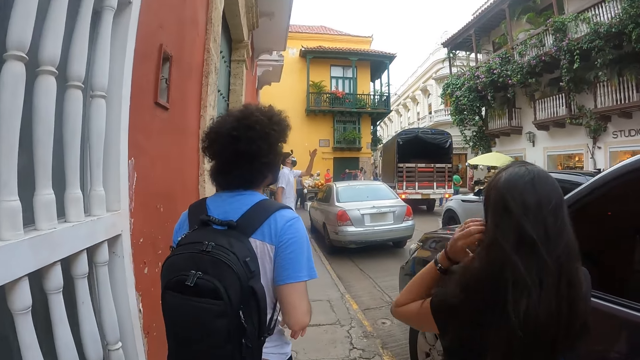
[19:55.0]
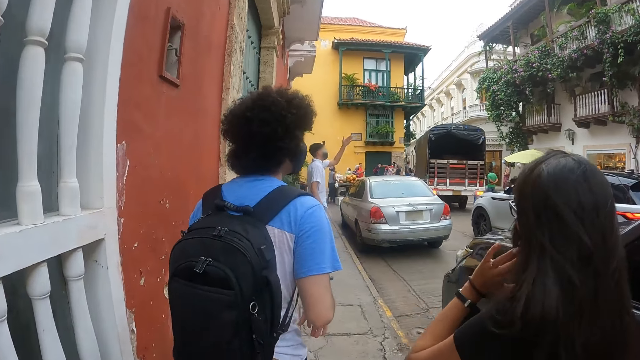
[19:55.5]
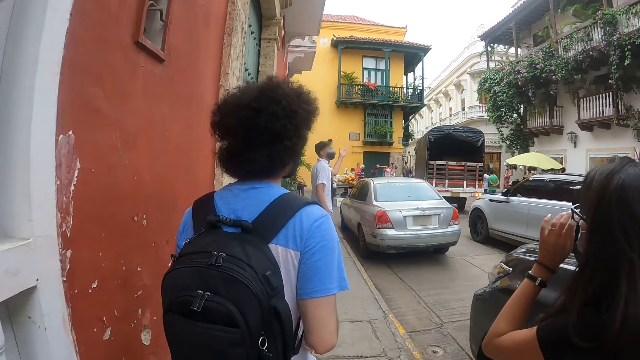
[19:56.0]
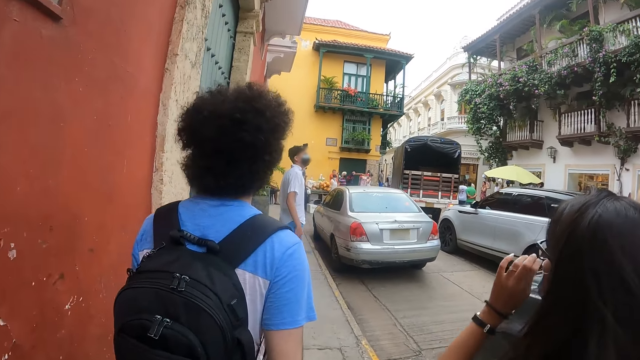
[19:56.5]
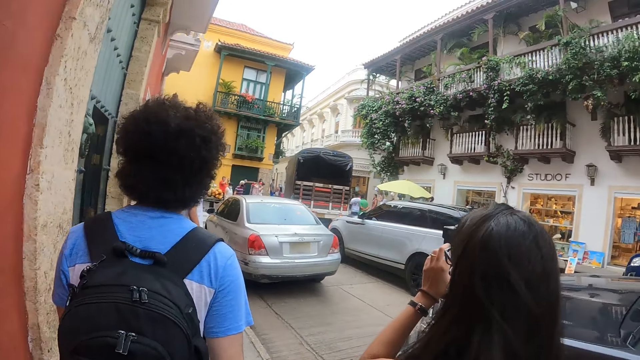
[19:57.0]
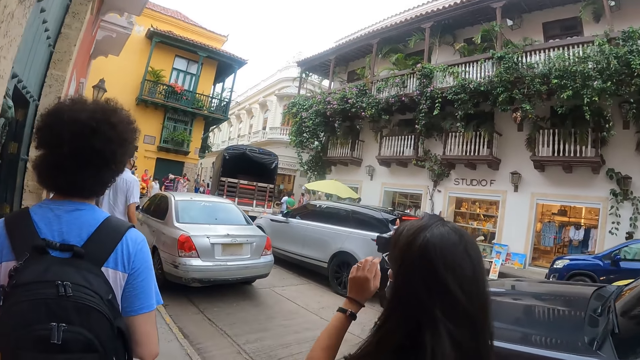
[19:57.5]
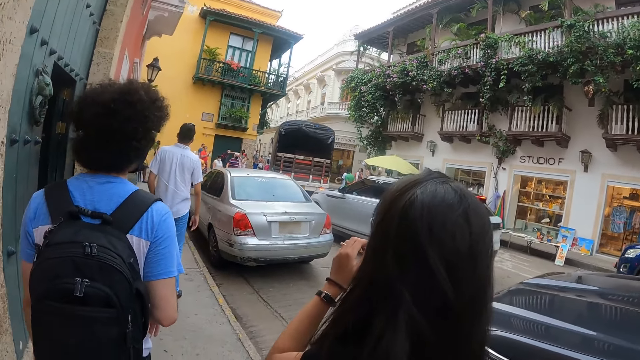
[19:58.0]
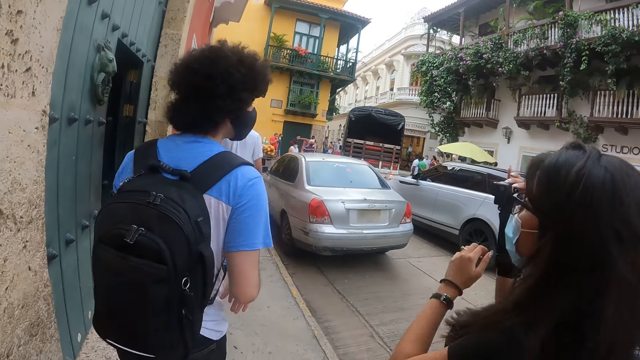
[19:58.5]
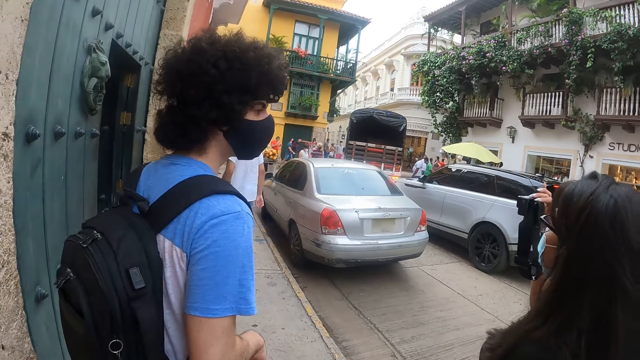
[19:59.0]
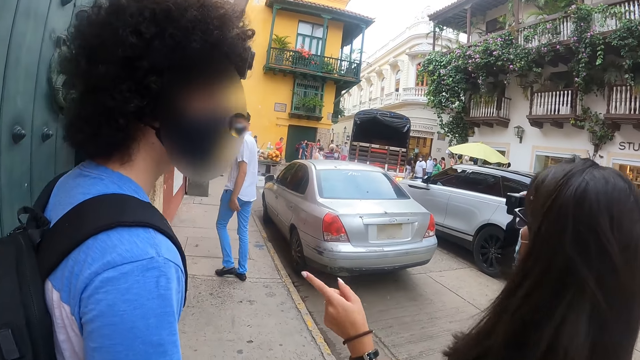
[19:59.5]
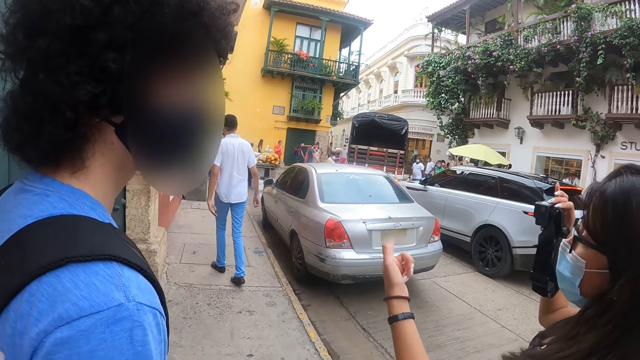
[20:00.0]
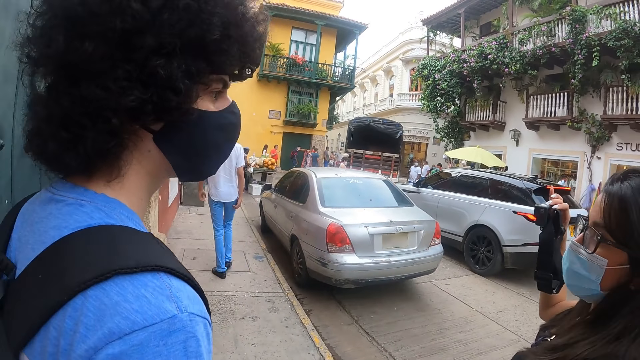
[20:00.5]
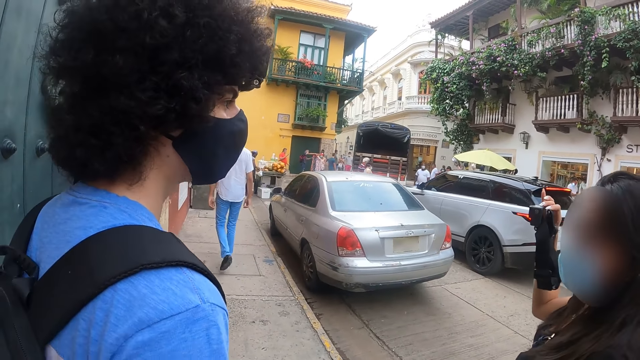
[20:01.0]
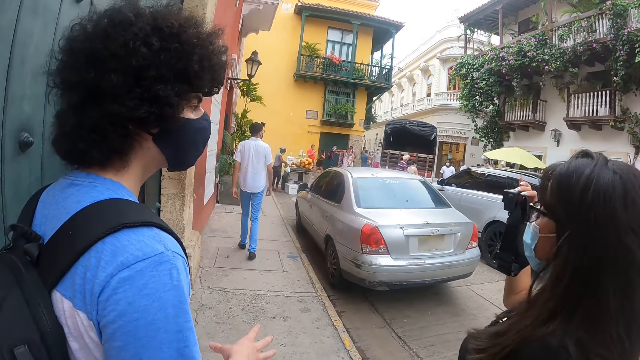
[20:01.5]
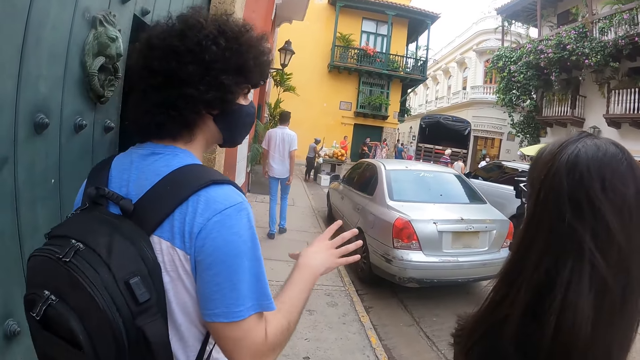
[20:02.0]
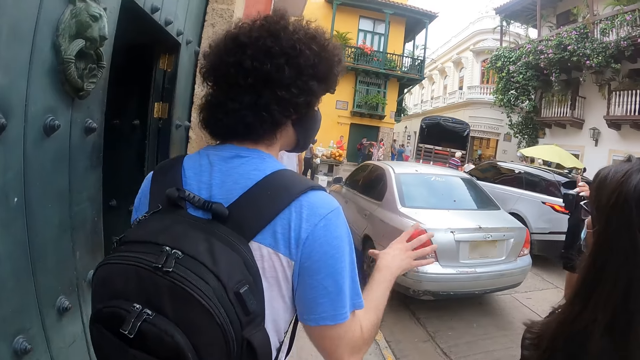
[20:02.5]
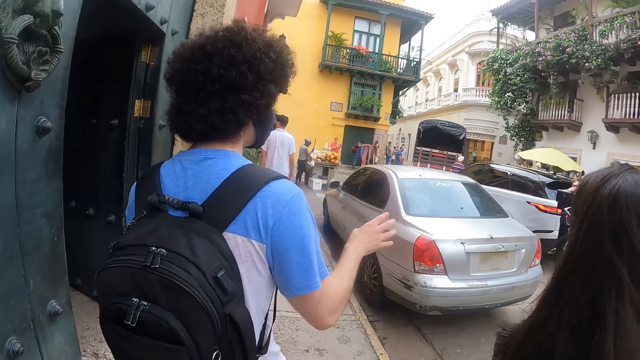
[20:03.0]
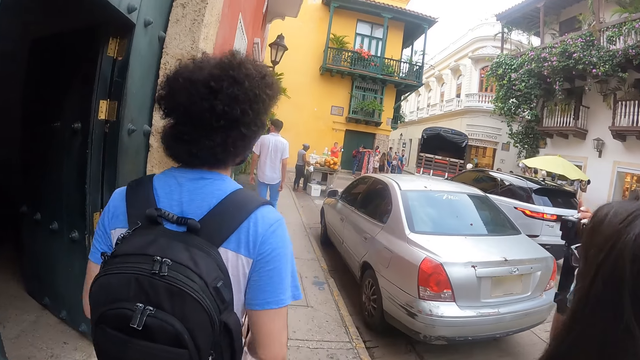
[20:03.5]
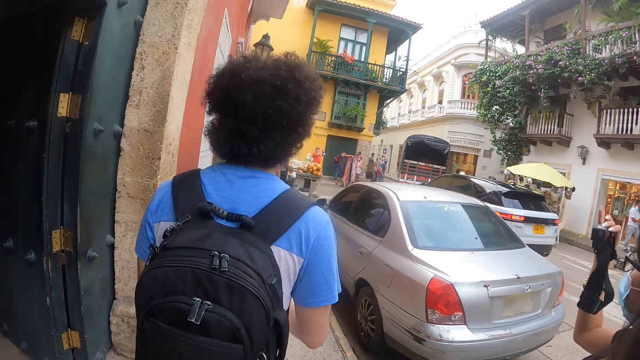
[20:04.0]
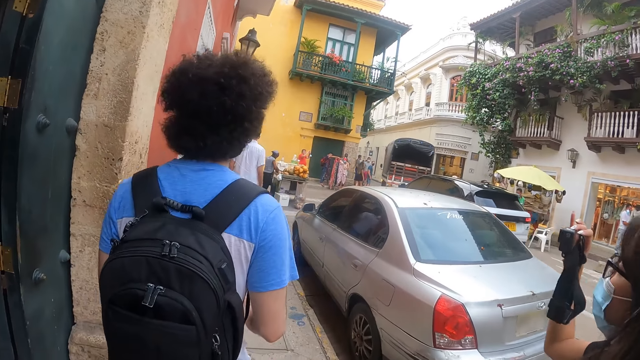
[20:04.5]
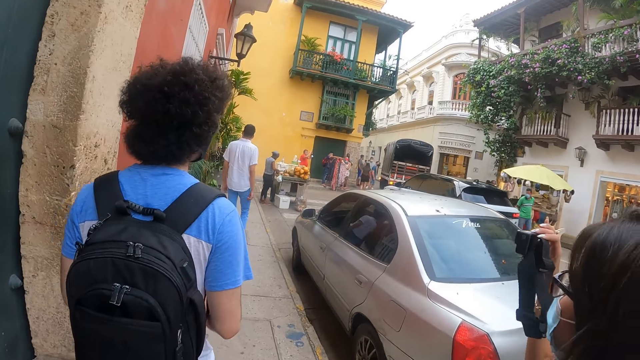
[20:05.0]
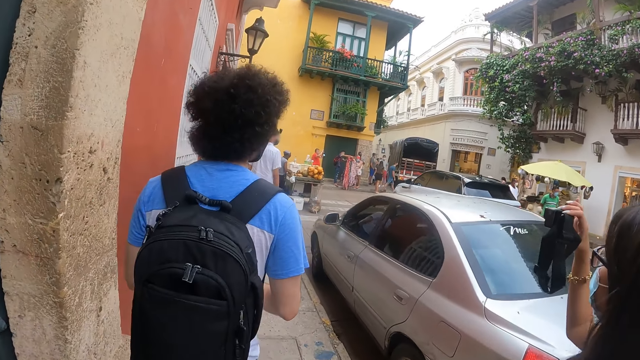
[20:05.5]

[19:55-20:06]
The camera wearer walks. They look at the woman. They walk.

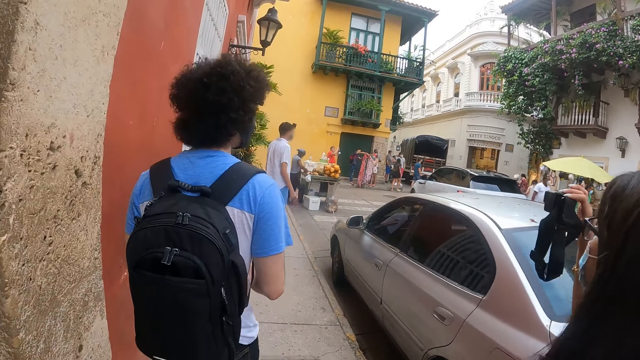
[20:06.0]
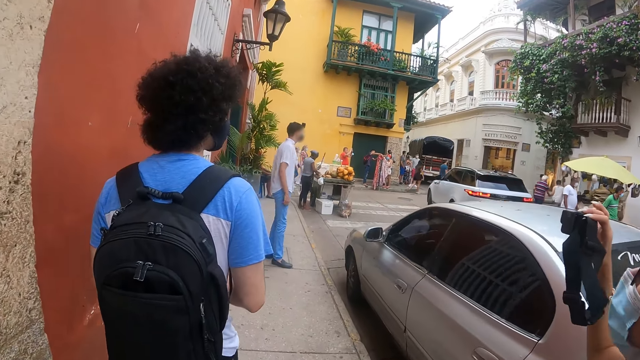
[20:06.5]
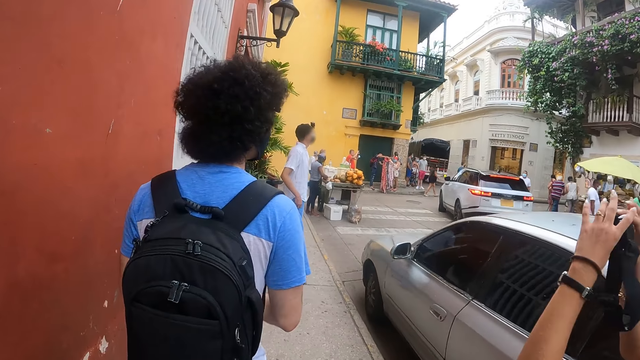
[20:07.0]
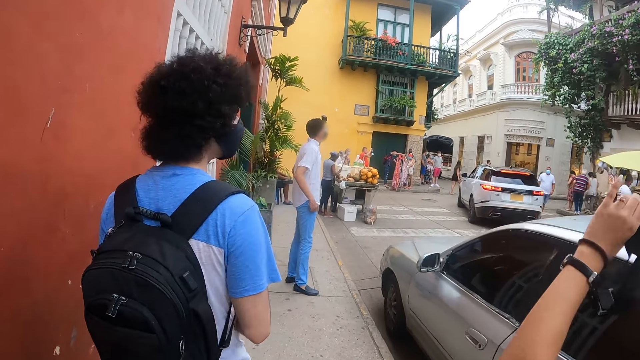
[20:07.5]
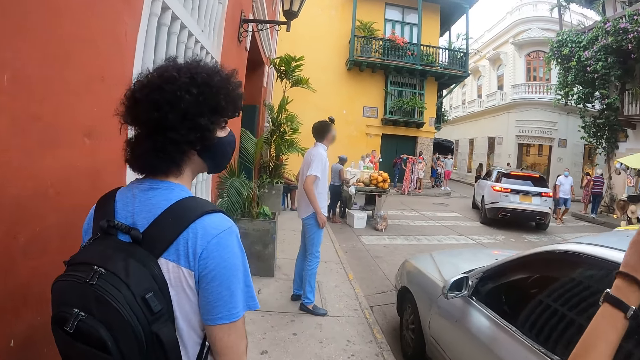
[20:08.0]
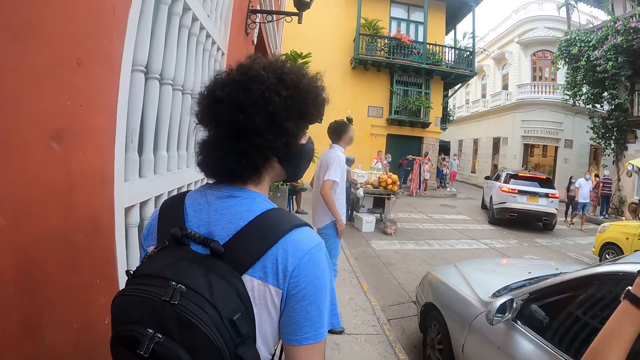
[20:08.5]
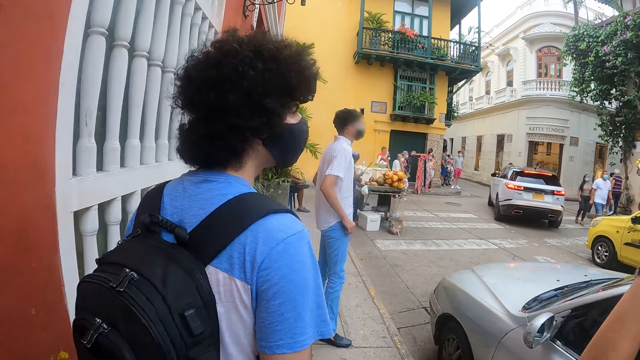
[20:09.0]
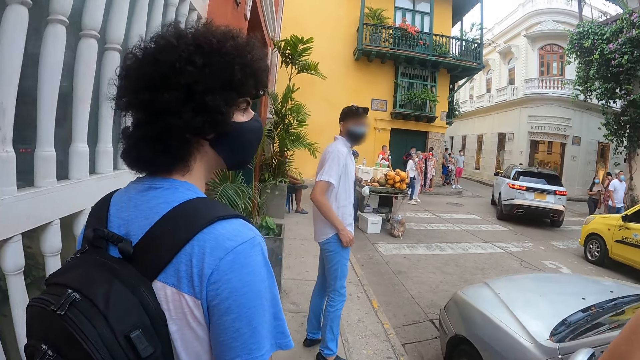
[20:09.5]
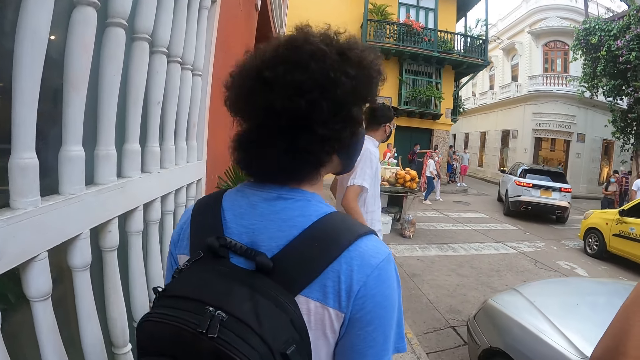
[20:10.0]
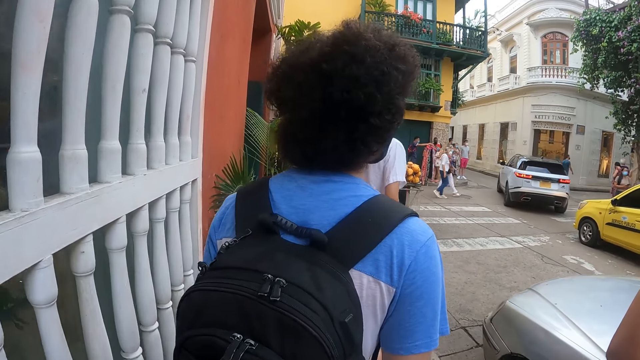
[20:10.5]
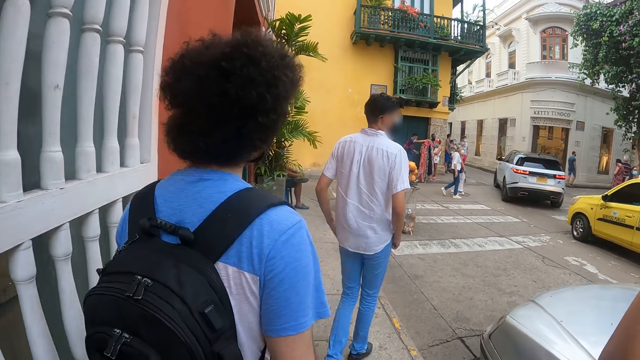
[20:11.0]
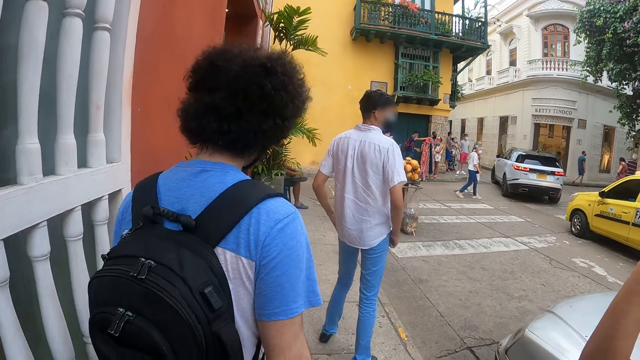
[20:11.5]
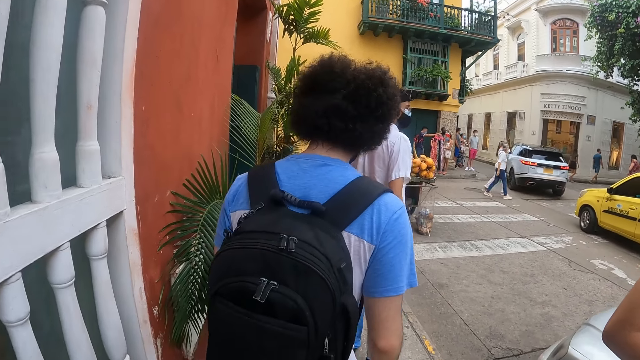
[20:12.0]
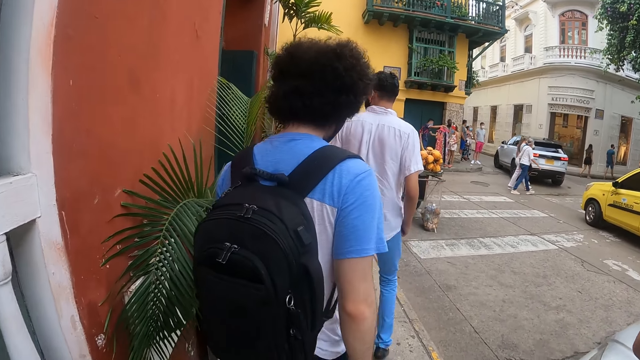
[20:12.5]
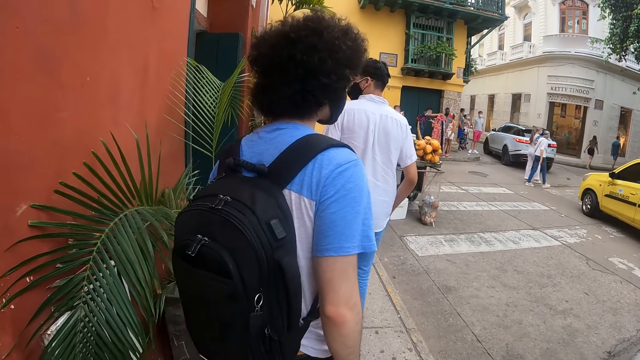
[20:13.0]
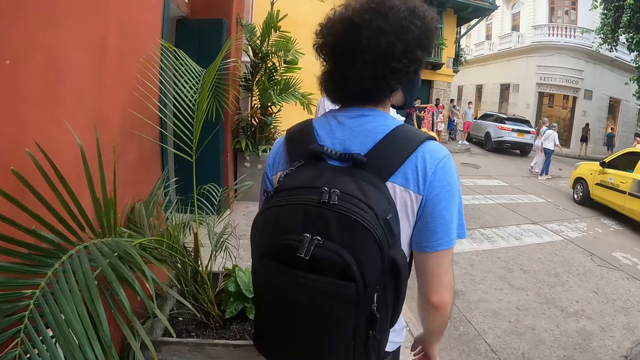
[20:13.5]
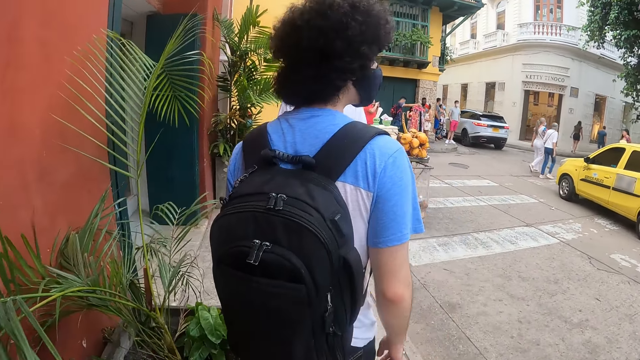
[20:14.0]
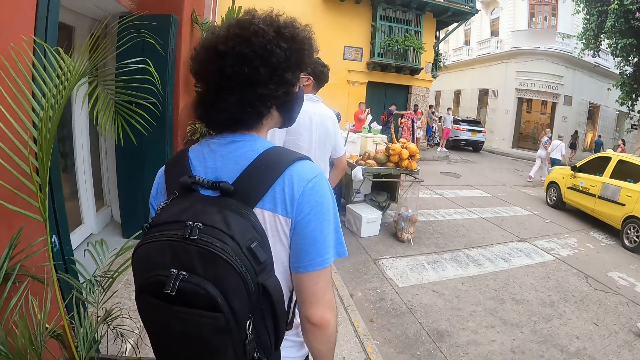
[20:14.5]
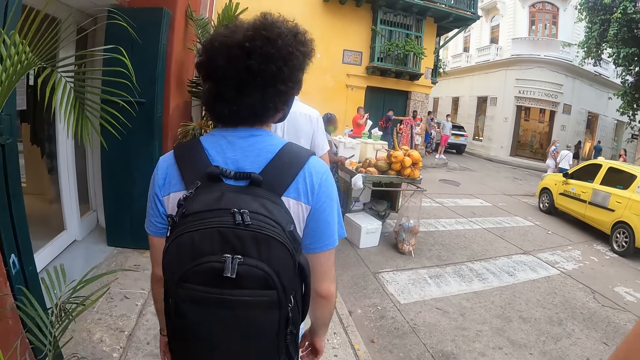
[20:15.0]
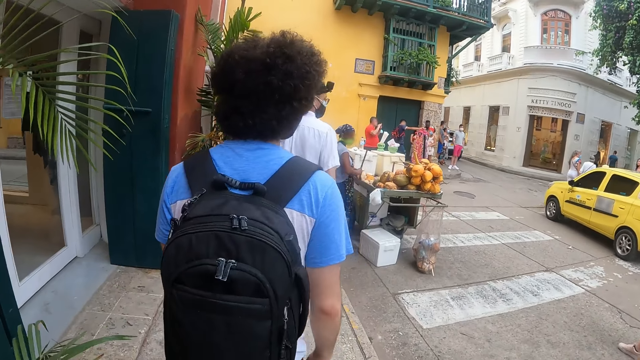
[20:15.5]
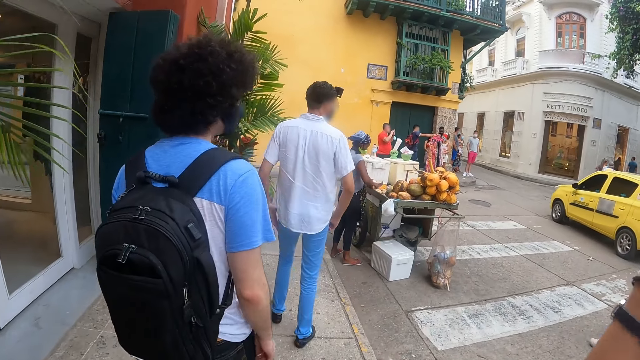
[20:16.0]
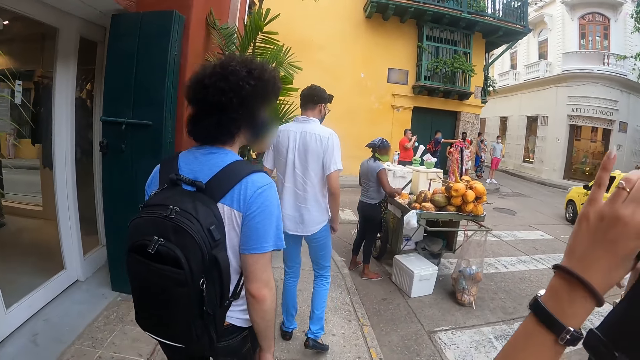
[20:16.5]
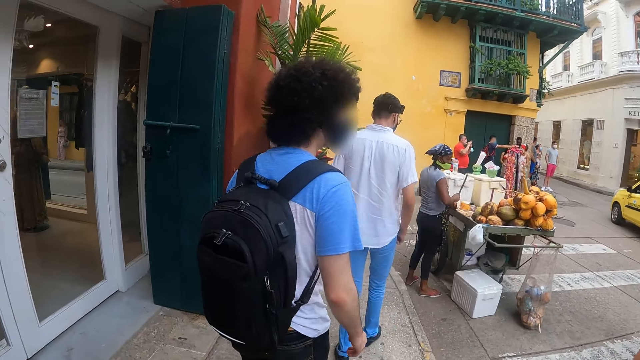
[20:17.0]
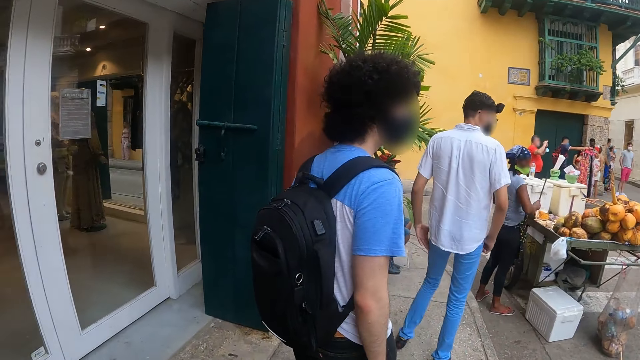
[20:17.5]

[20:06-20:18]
The camera wearer walks along the road with the woman.
